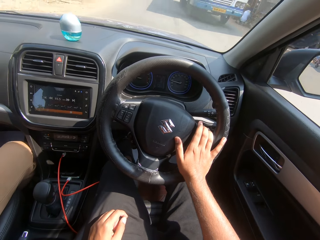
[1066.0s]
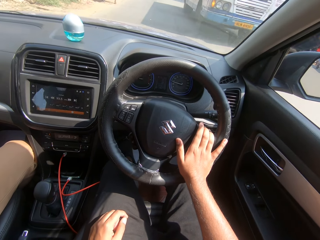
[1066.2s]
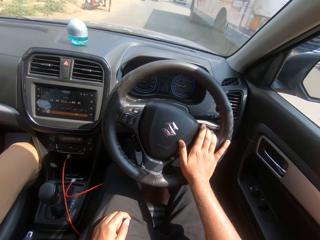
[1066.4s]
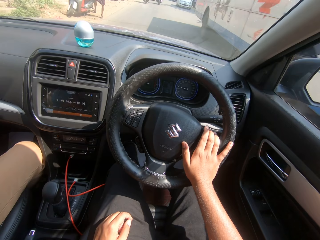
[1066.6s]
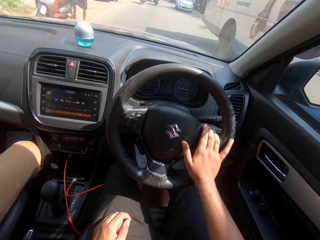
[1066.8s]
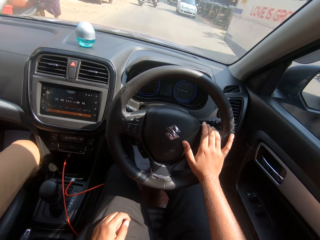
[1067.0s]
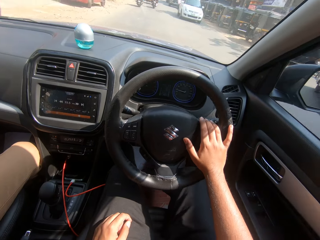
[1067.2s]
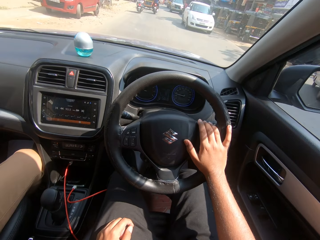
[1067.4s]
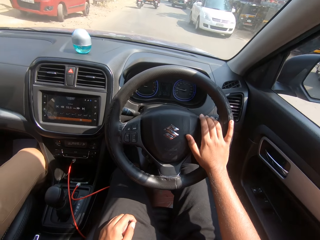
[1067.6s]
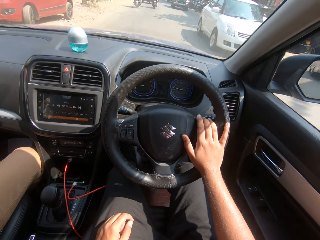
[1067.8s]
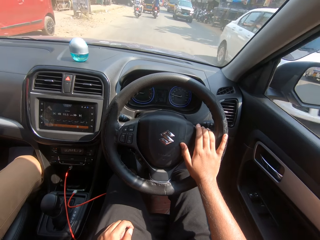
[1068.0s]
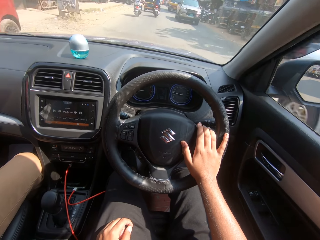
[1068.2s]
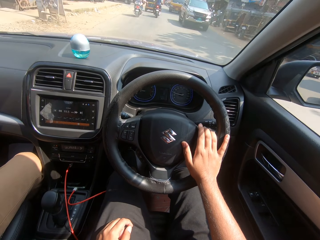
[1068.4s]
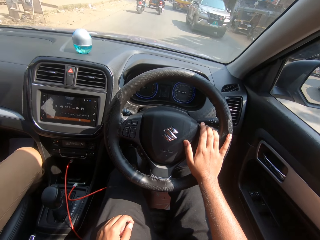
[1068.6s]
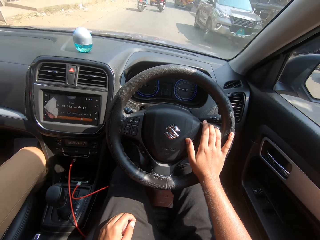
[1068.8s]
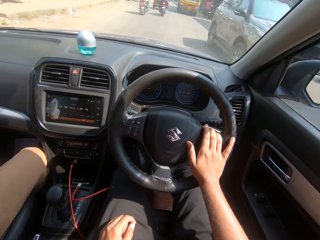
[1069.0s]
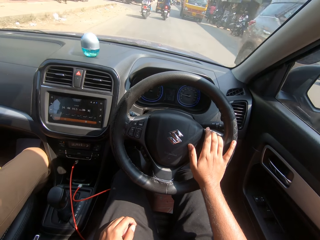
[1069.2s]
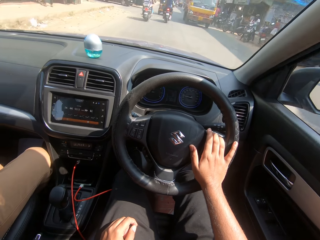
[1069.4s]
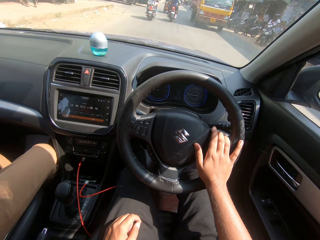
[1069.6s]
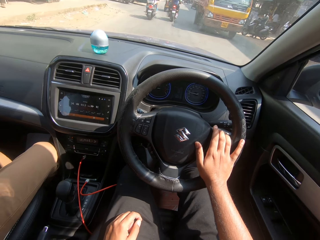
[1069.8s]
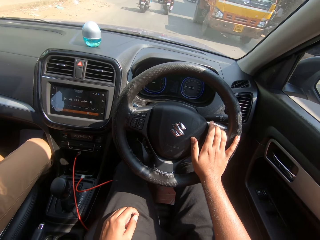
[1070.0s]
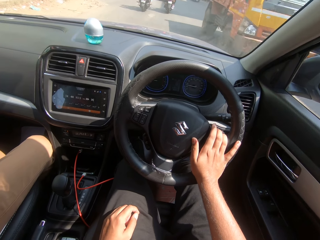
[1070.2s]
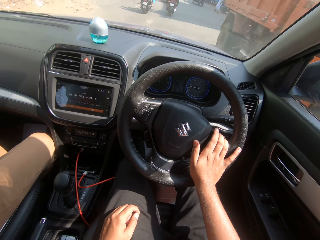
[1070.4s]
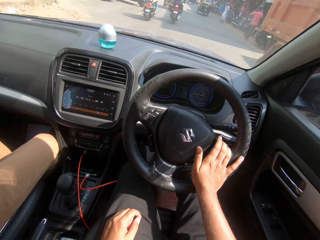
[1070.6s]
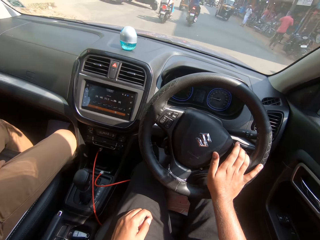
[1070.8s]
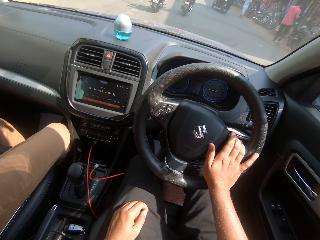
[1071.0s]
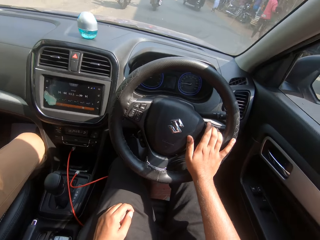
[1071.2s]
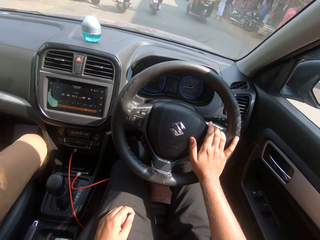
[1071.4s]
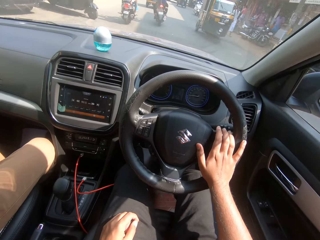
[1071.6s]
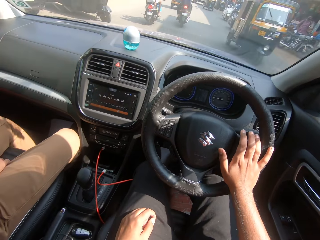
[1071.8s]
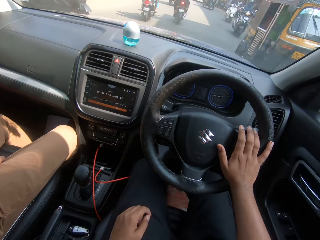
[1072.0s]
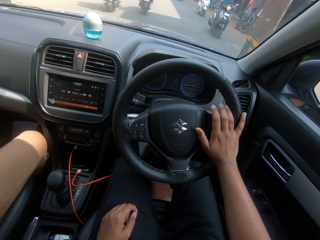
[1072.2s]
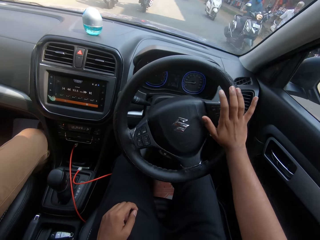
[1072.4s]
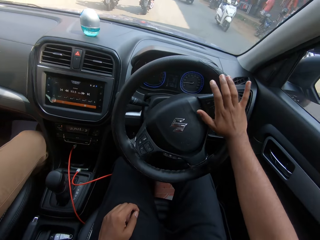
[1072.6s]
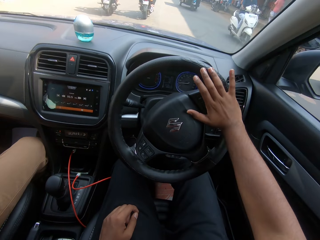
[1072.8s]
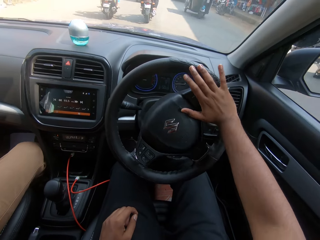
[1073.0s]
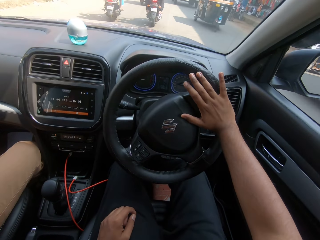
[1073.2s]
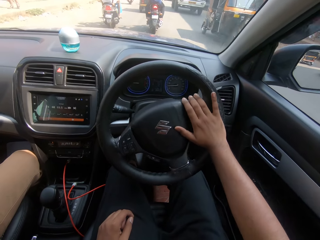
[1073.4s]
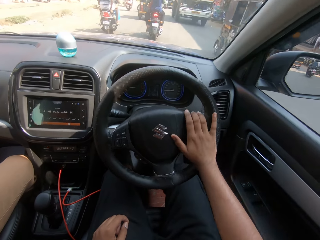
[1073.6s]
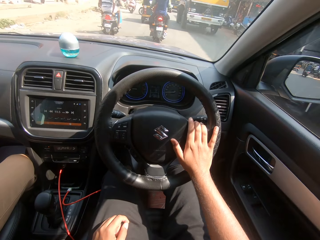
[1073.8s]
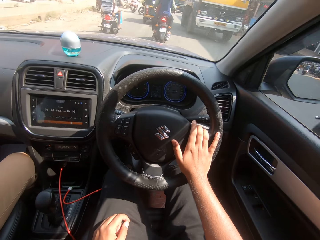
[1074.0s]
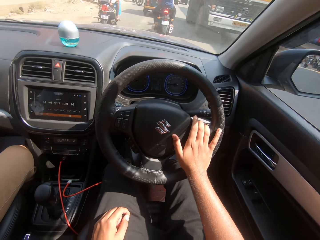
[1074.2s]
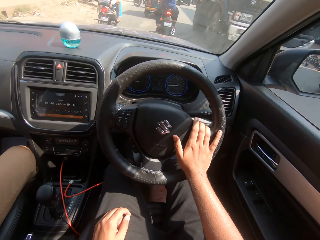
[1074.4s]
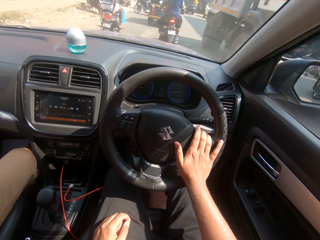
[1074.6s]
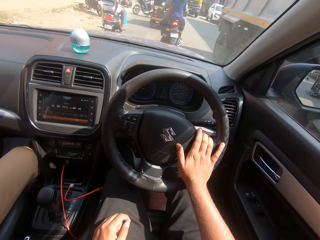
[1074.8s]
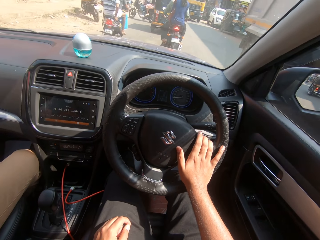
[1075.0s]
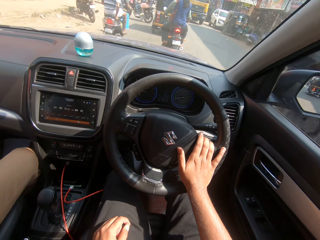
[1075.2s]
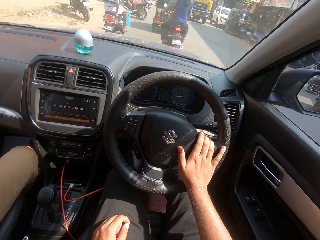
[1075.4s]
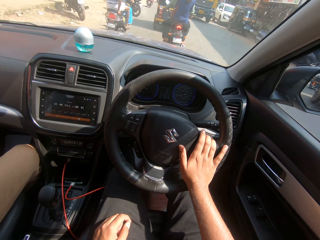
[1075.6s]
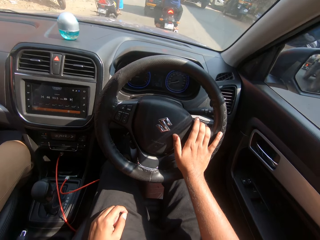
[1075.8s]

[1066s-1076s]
A white bus drives past the camera wearer. A white car drives past the camera wearer. The camera wearer drives the car. A man talks to the camera wearer. A metallic grey car drives past the camera wearer. An orange truck drives past the camera wearer. A tricycle rides past the camera wearer. A motorcycle rides past the camera wearer. A motorcycle rides past the camera wearer again. A tricycle rides past the camera wearer. An orange truck drives past the camera wearer.

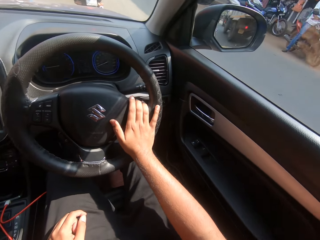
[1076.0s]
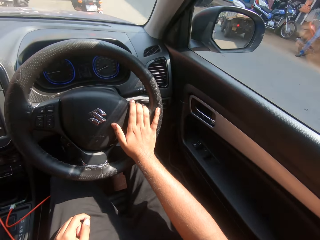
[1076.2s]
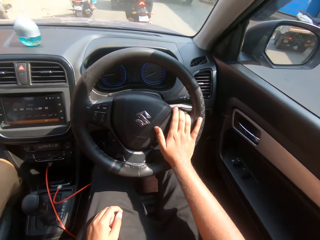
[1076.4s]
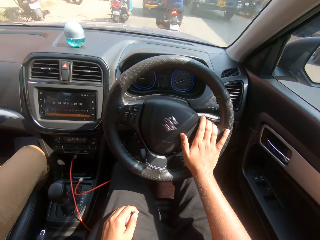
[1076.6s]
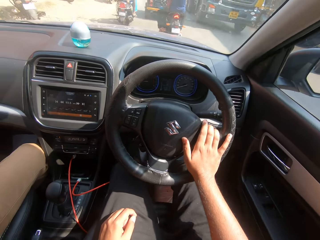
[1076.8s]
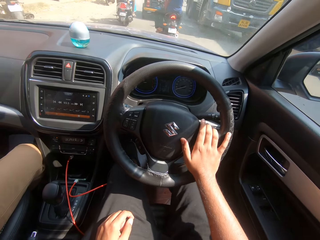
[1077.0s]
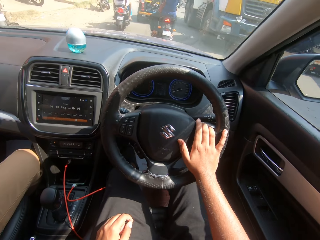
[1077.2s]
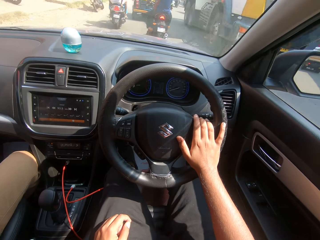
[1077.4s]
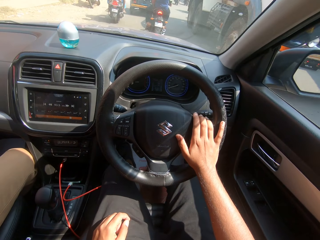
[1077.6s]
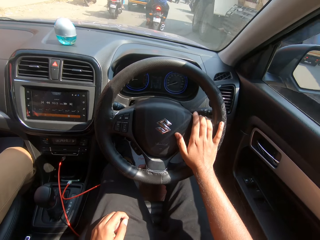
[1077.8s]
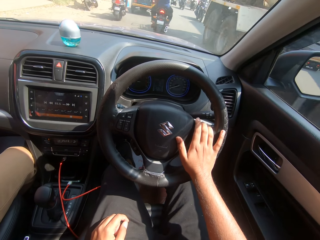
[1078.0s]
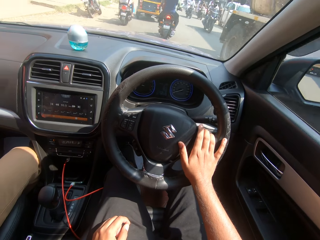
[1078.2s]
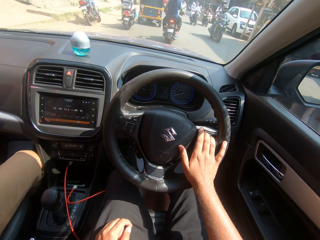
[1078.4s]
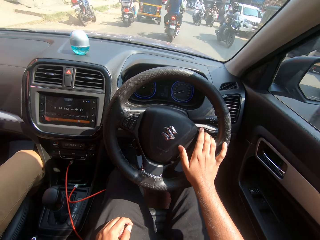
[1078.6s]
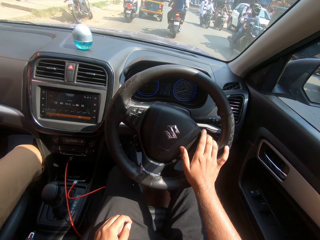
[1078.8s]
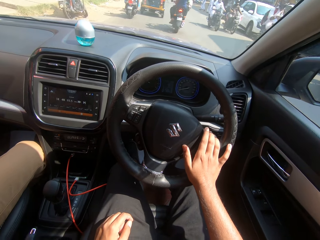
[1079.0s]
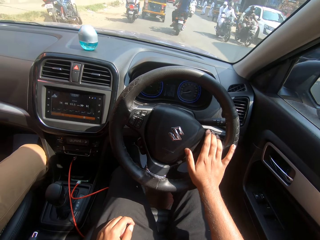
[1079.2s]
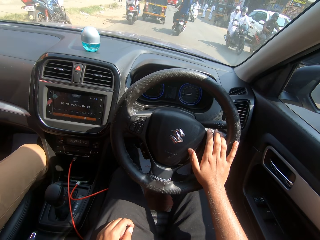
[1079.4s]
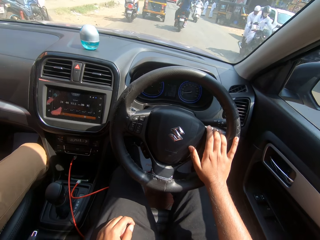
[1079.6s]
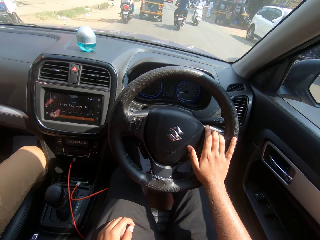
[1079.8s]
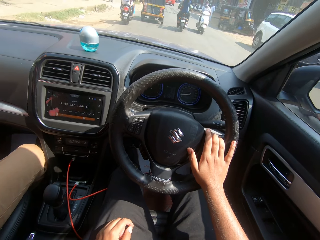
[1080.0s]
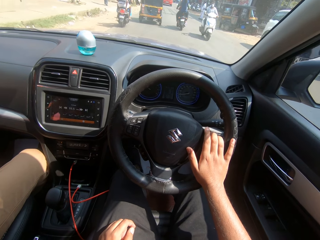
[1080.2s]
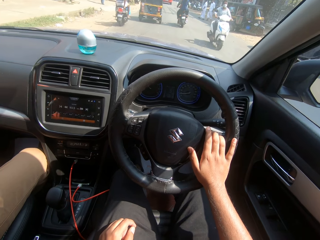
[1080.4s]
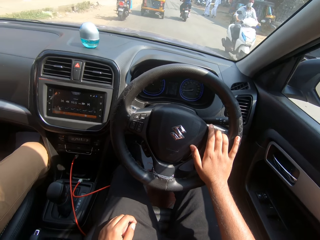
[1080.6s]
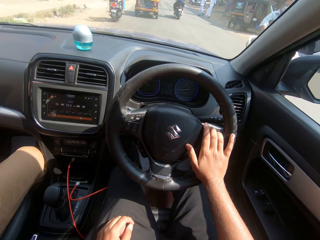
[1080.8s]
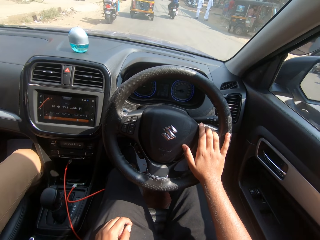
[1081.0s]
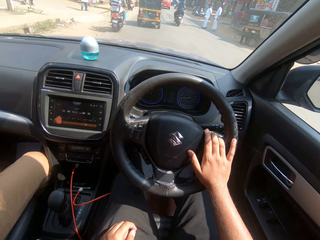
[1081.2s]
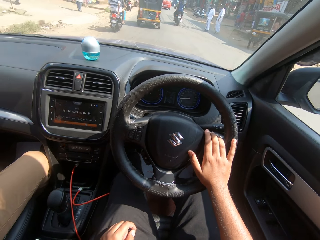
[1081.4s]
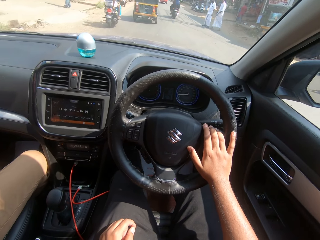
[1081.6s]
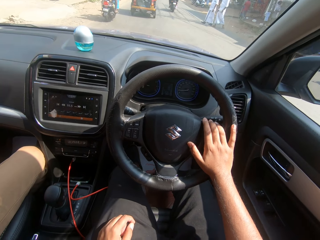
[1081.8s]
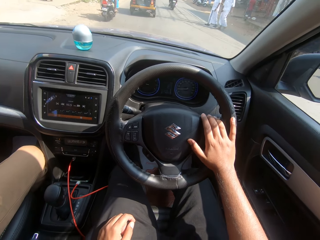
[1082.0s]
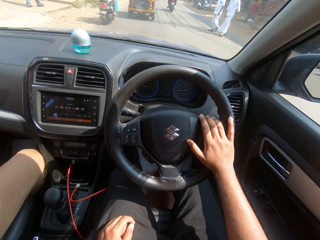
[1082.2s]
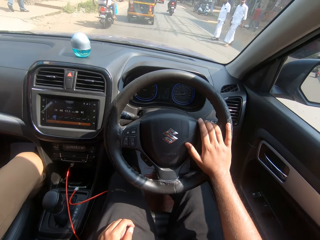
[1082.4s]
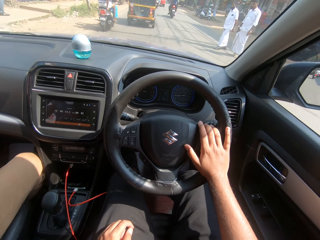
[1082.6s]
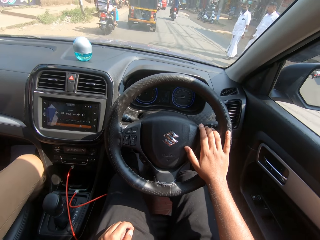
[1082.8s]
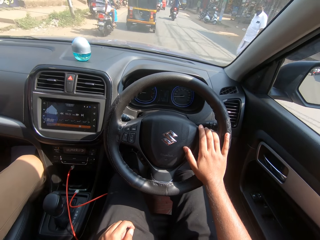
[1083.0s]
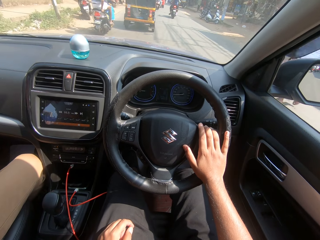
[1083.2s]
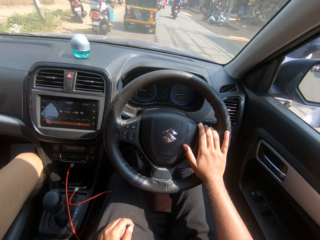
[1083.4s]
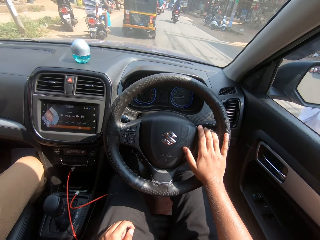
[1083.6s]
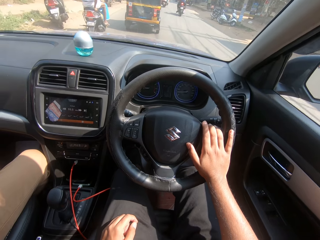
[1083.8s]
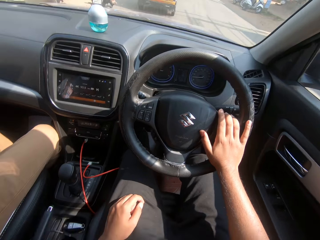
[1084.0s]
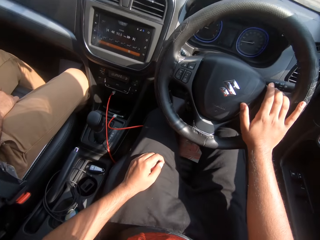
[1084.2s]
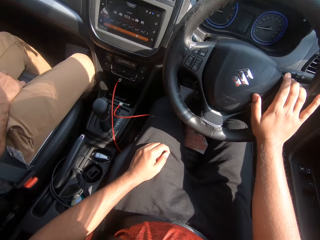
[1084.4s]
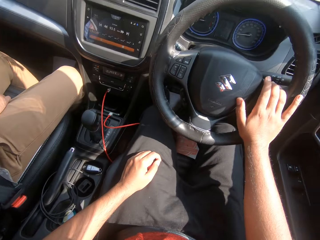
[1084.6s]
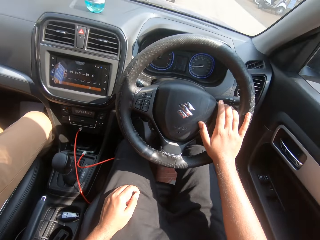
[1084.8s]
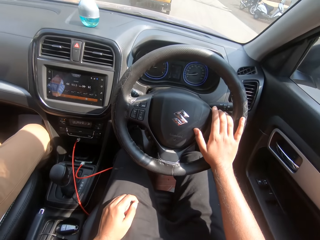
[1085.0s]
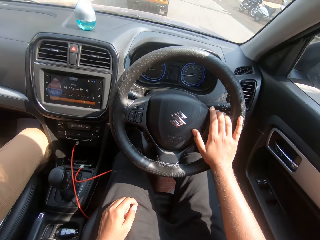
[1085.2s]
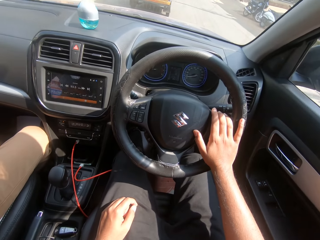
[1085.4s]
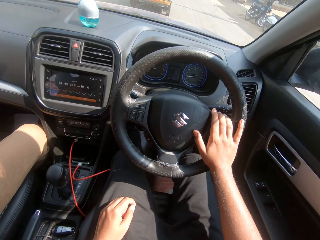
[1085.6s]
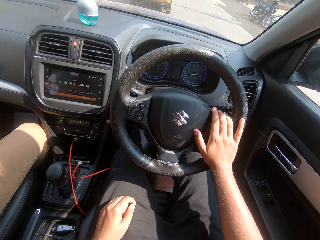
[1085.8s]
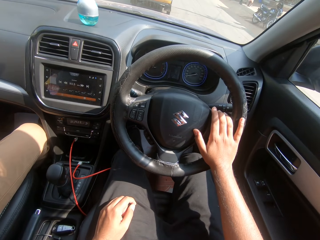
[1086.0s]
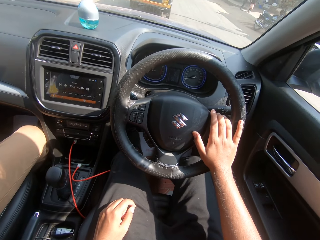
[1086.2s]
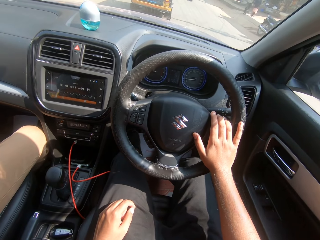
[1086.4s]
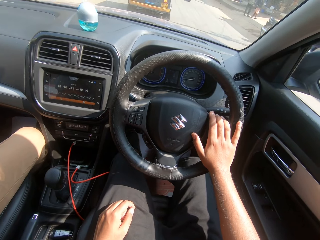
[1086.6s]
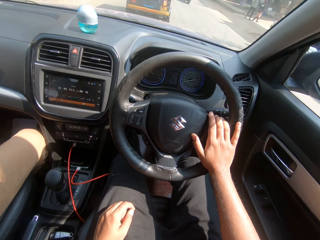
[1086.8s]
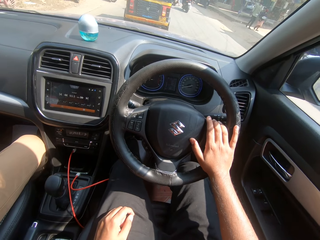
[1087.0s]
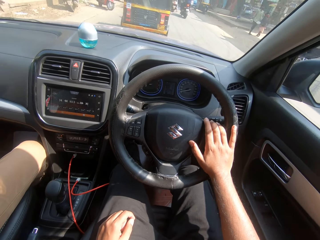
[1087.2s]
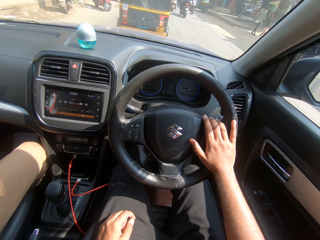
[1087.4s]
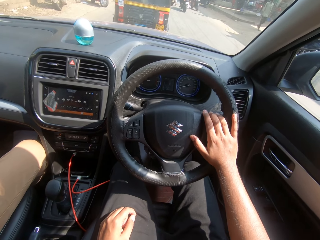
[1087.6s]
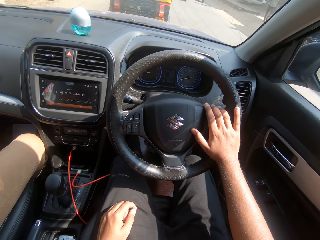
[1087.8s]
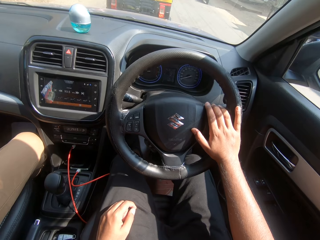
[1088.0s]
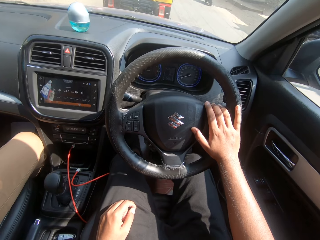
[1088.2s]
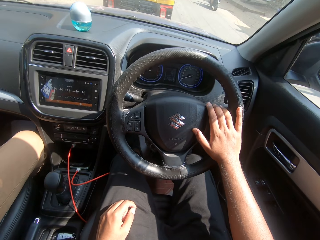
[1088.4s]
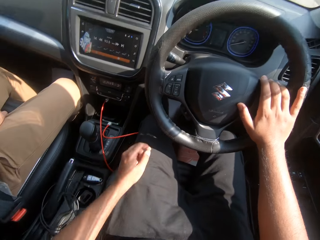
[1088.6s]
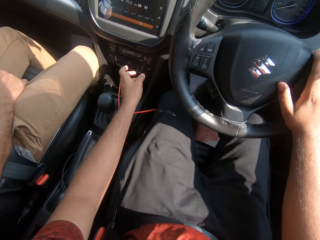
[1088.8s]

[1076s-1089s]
The camera wearer drives the car and looks at the side mirror. An orange truck drives past the camera wearer. A motorcycle rides past the camera wearer repeatedly. The camera wearer drives the car and looks around.
